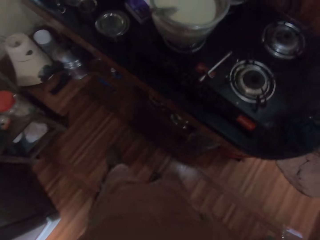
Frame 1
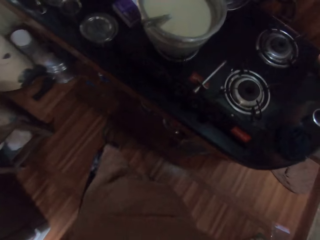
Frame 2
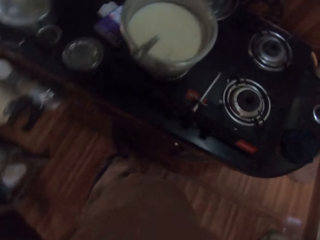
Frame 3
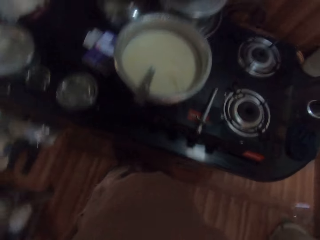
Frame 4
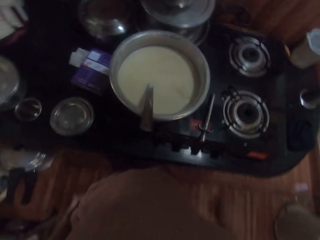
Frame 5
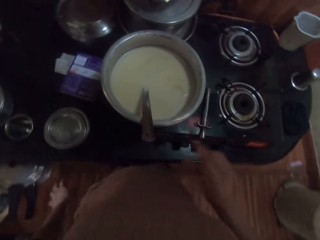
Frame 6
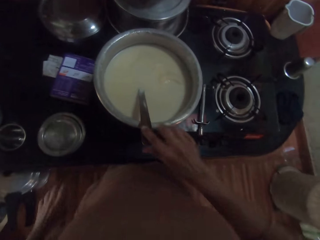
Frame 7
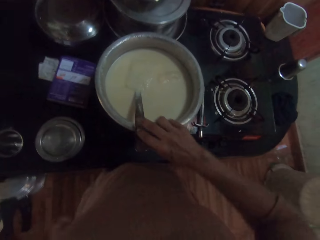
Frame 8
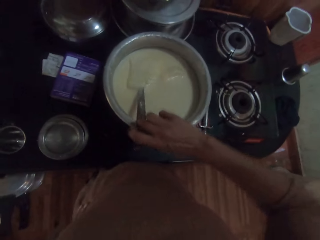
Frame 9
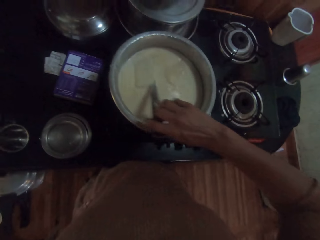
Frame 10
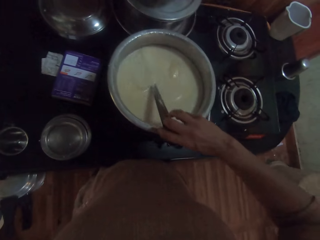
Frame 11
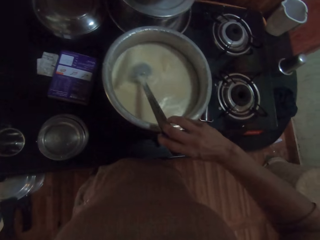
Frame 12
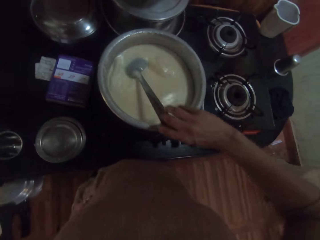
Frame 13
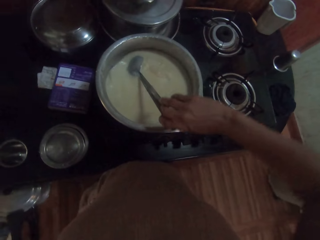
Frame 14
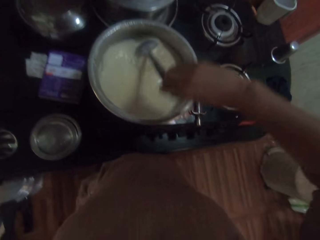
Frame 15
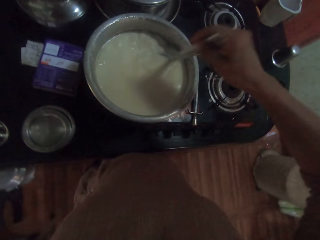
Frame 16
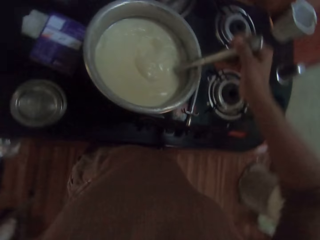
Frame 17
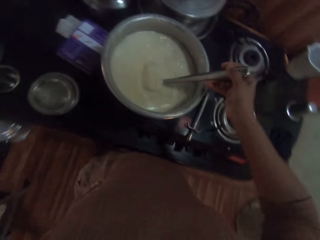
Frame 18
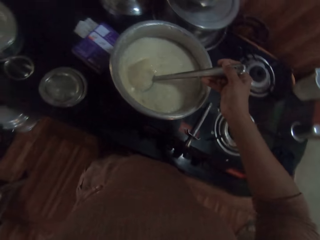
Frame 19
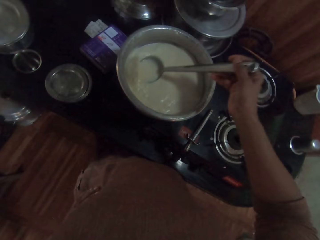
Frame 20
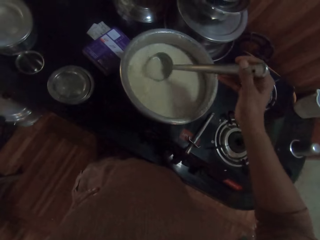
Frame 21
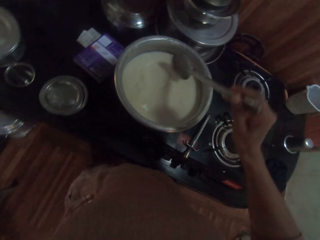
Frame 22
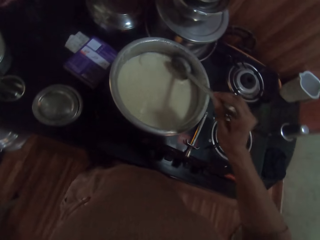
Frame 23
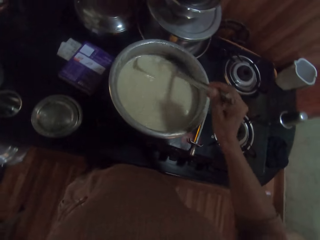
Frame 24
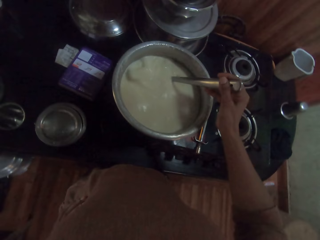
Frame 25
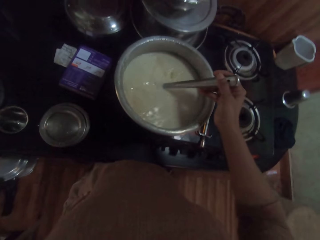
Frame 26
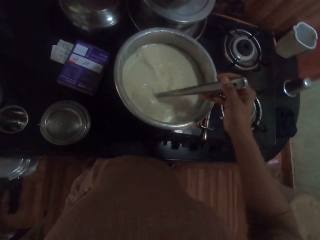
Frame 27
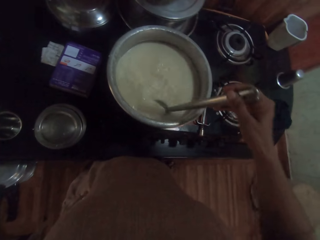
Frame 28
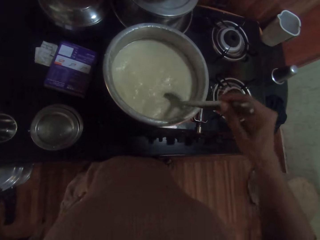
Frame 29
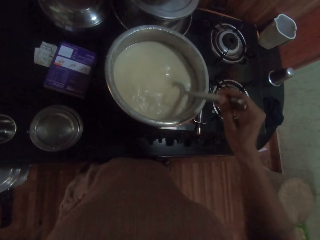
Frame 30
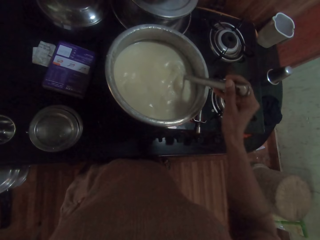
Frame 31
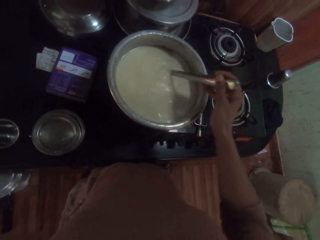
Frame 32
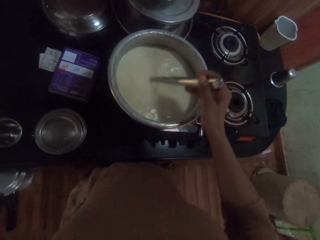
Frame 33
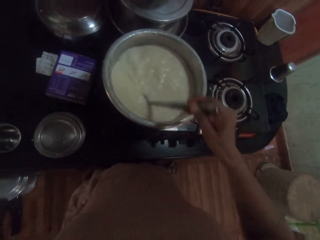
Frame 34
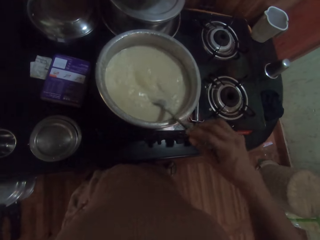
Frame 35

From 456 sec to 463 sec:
The camera wearer picks up the spoon in the pot on the cooker with her right hand. She stirs the liquid in the pot on the cooker with the spoon in her right hand.

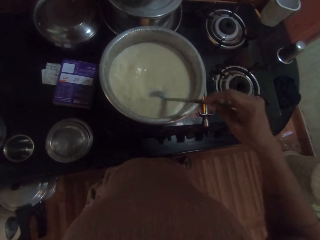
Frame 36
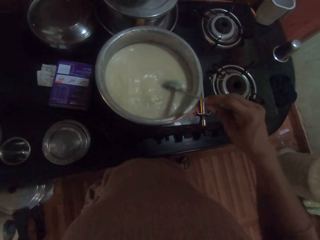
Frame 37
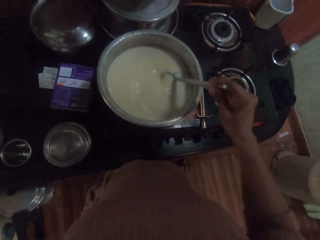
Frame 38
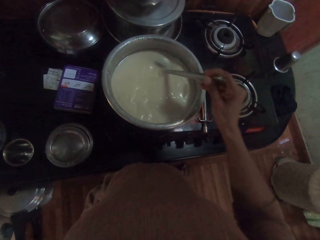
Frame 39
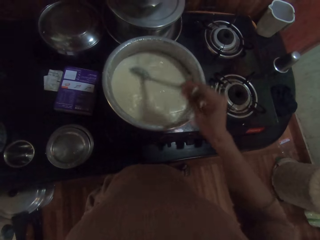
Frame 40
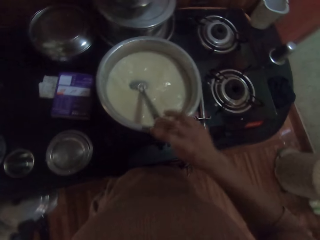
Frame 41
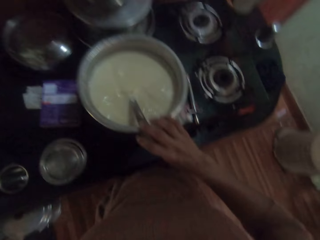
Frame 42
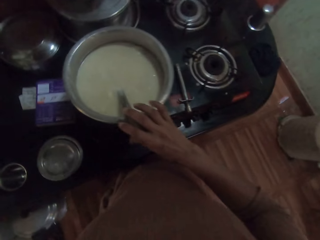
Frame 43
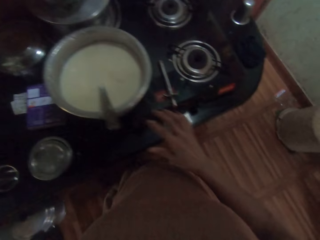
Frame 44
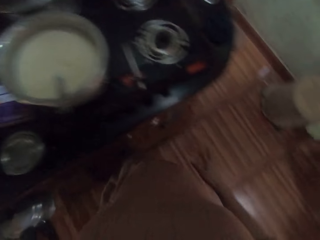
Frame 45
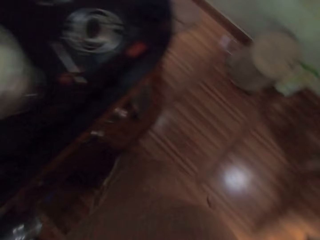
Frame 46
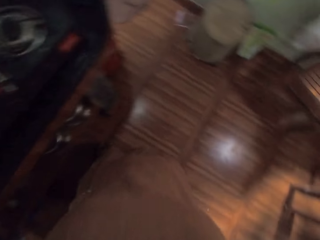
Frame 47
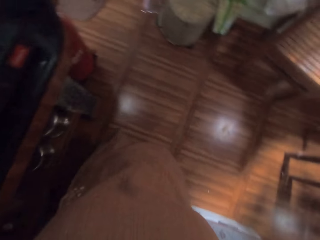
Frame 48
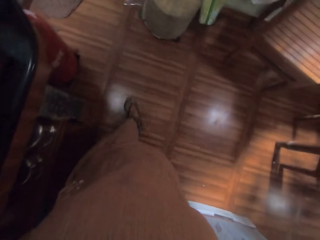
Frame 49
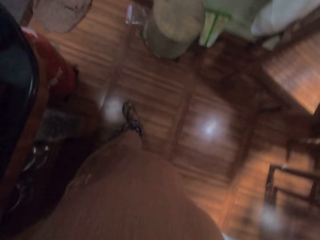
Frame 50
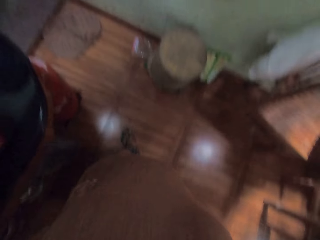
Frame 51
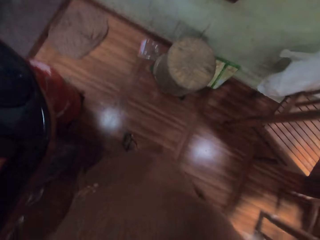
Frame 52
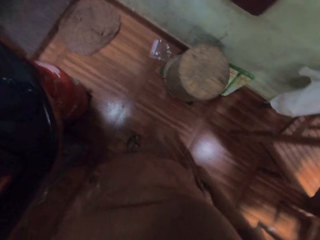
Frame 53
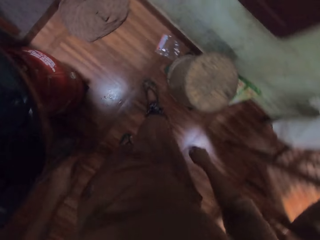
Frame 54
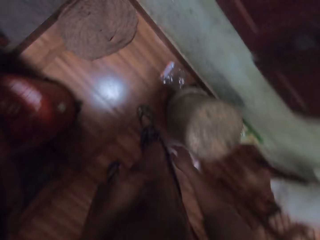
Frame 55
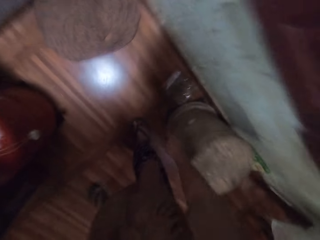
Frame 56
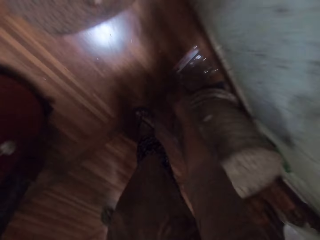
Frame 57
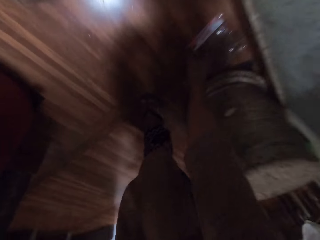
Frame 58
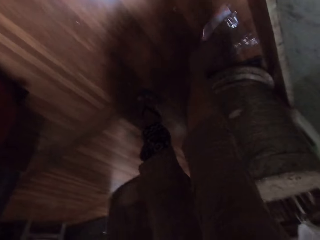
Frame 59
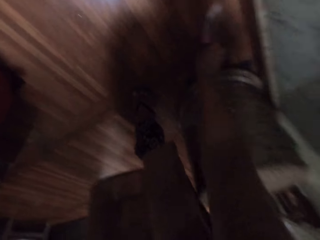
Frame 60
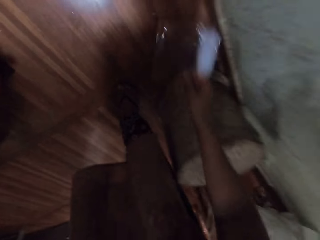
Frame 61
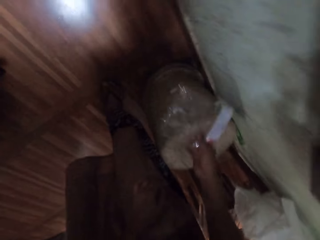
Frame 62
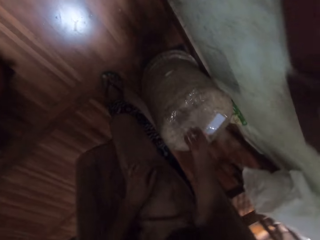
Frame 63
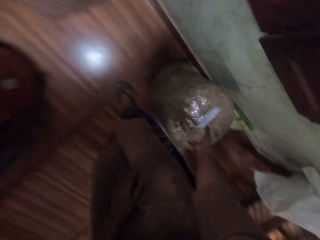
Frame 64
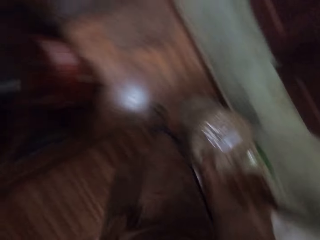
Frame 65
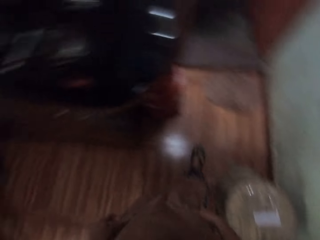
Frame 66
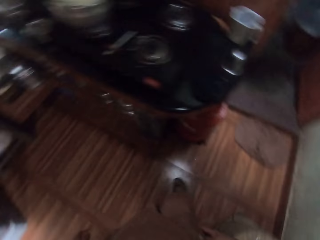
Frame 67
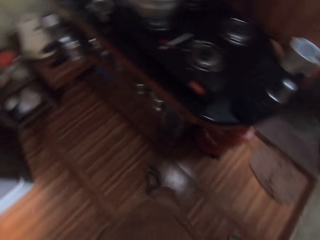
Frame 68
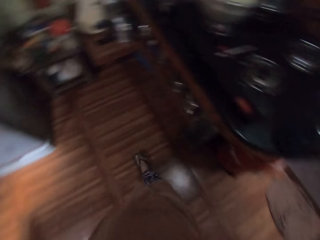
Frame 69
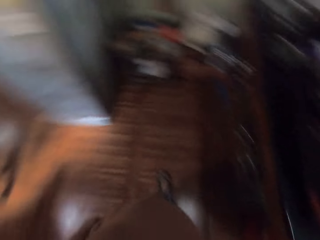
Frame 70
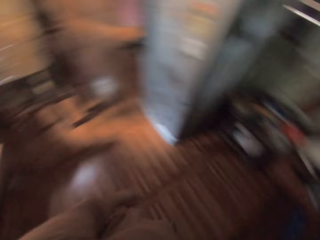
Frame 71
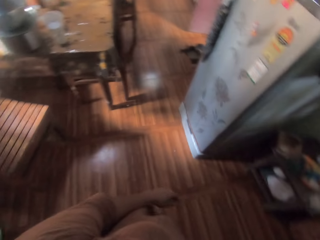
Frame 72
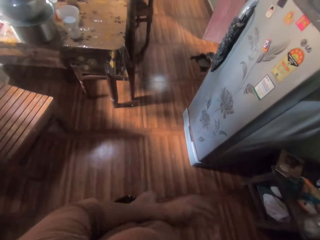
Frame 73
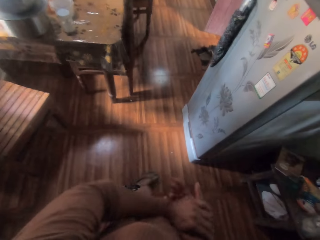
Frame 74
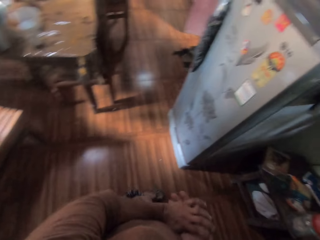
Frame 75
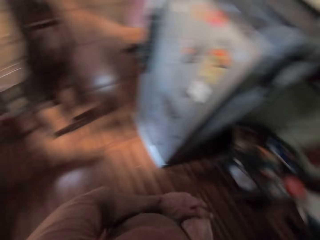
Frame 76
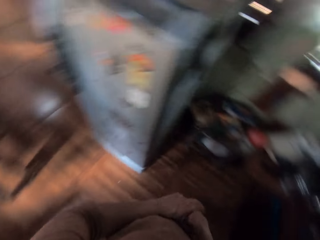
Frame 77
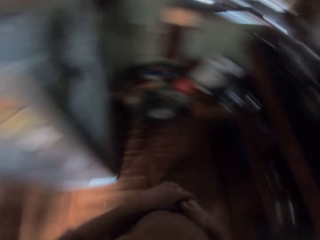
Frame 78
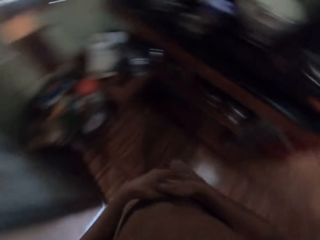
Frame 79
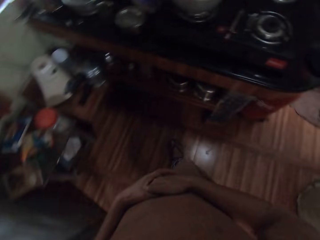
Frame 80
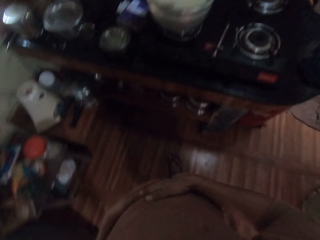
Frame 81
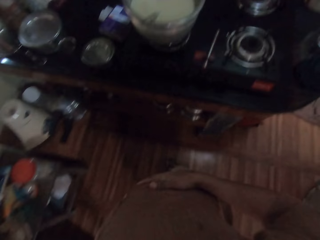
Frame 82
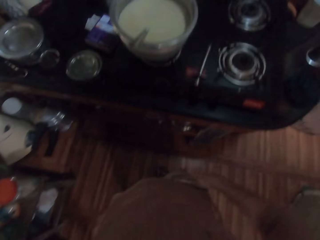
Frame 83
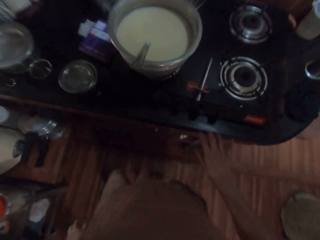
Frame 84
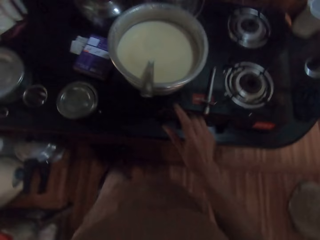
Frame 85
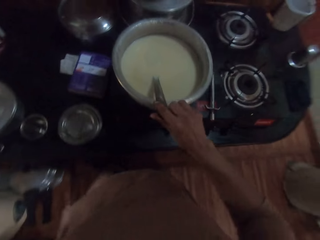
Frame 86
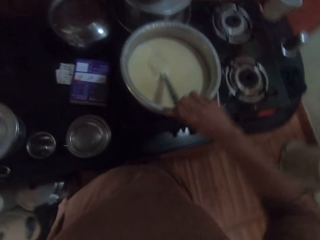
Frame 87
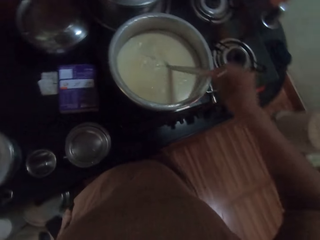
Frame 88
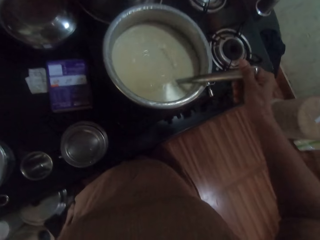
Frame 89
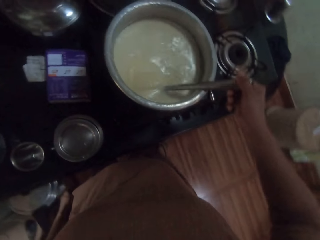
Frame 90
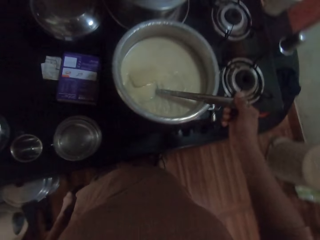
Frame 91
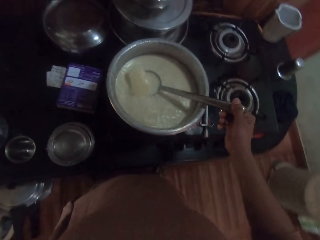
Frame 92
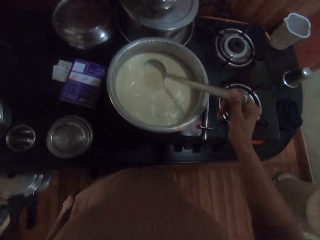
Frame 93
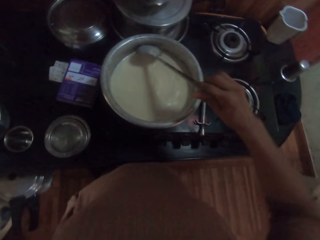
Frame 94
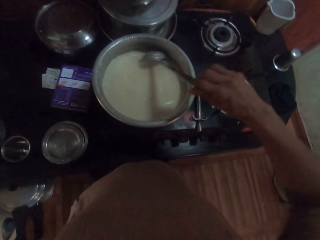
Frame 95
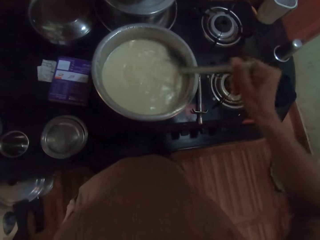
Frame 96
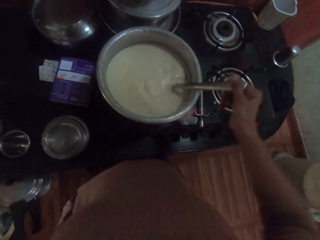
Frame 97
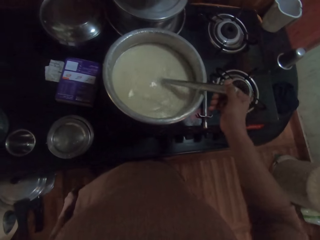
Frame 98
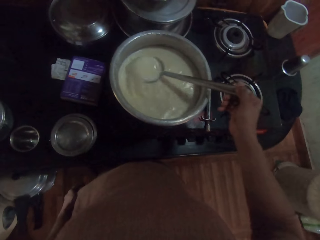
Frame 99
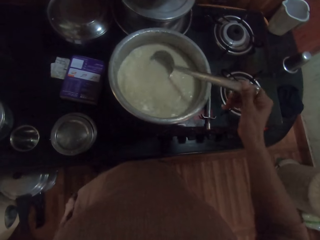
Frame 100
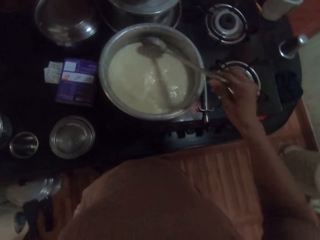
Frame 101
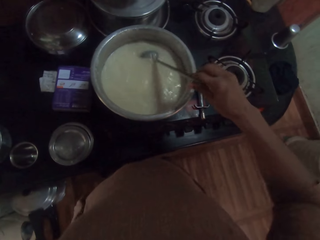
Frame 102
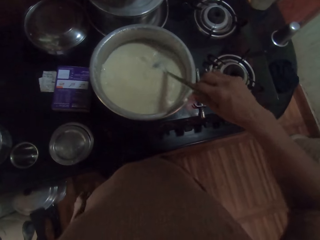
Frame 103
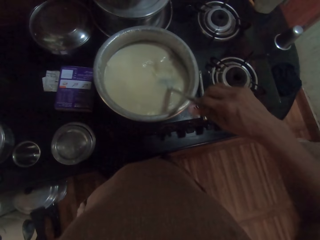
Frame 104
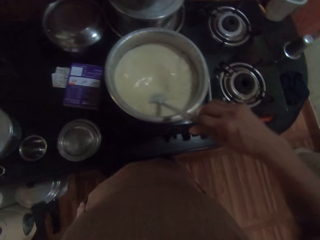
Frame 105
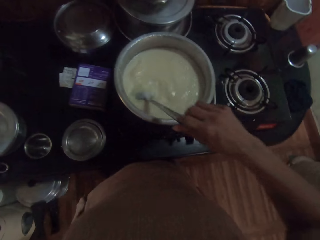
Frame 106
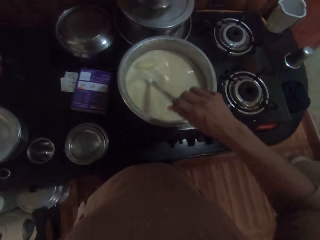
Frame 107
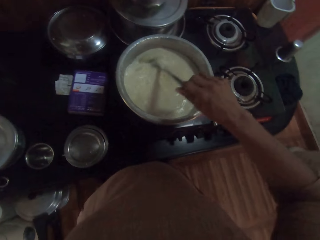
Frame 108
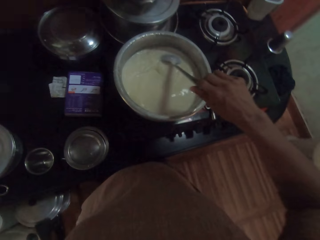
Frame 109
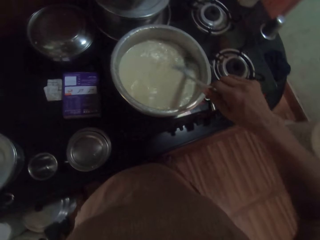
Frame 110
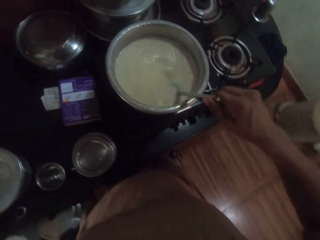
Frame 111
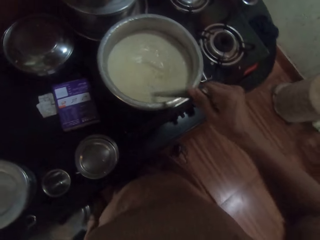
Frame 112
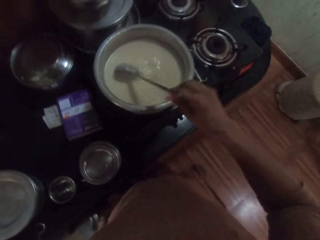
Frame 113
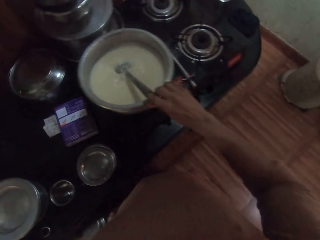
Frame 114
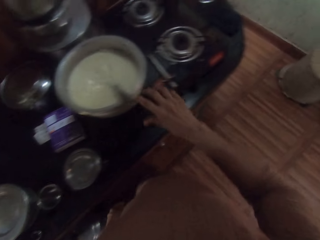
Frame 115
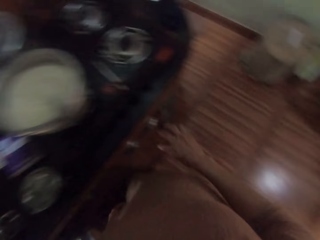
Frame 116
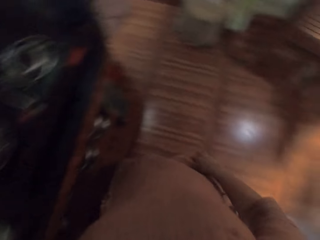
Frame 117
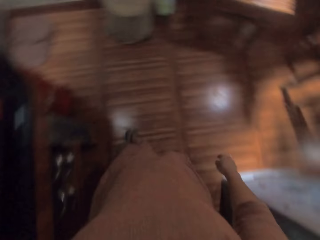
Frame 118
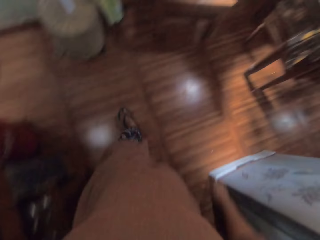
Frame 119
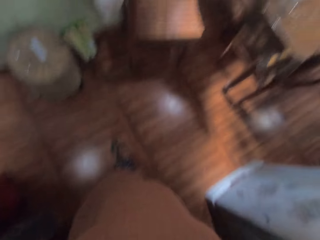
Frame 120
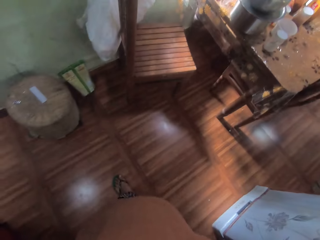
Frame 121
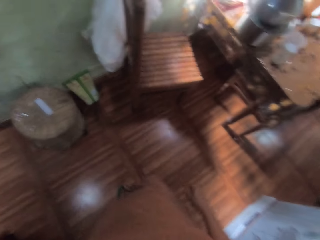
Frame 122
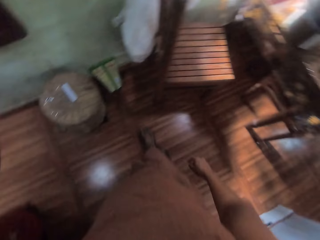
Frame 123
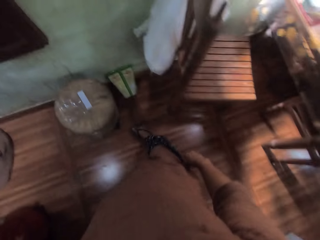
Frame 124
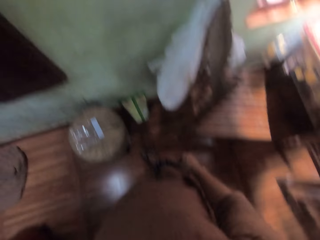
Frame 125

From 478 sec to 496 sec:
The camera wearer drops the spoon in her left hand in the pot on the cooker. She moves around. She picks up a packet from the floor with her right hand. She drops the packet on the stool on the floor with her right hand. She rubs her hands together. She picks up the spoon in the pot on the cooker with her right hand. She stirs the liquid in the pot on the cooker with the spoon in her right hand. She drops the spoon in her right hand in the pot on the cooker. She moves around.
